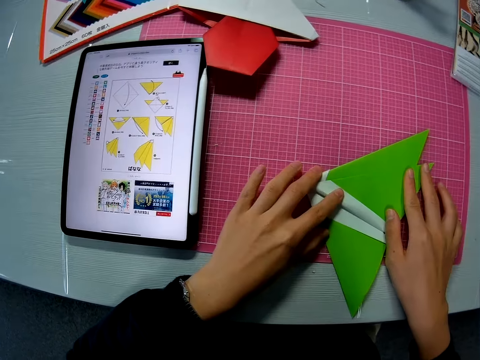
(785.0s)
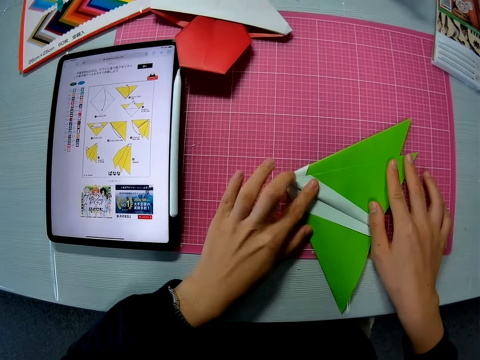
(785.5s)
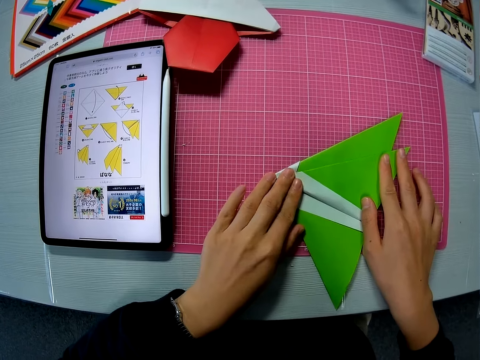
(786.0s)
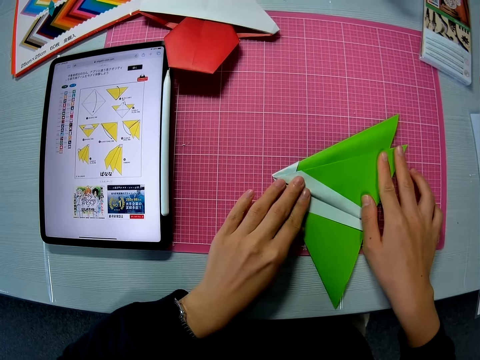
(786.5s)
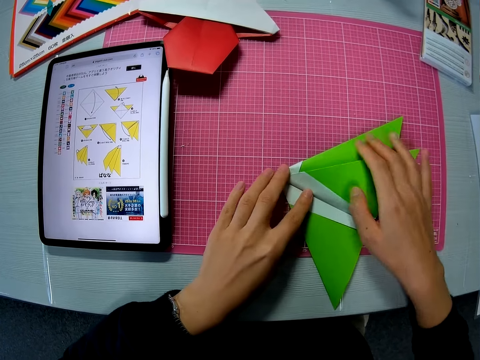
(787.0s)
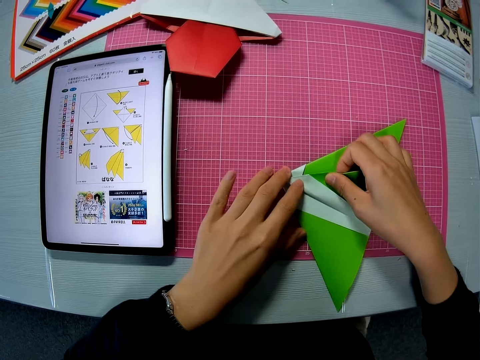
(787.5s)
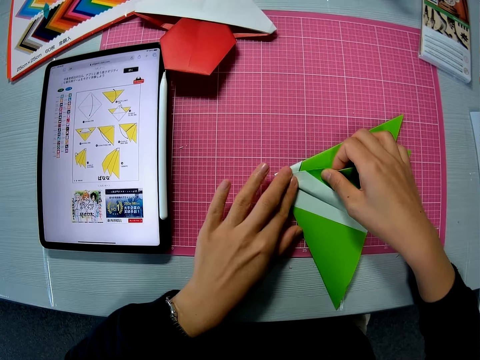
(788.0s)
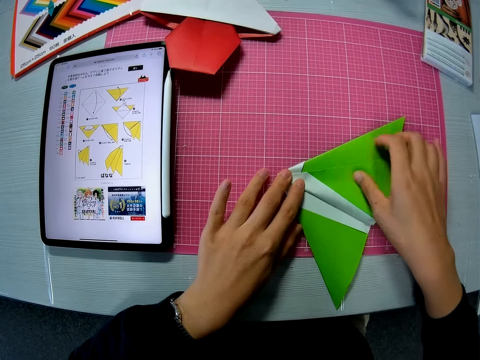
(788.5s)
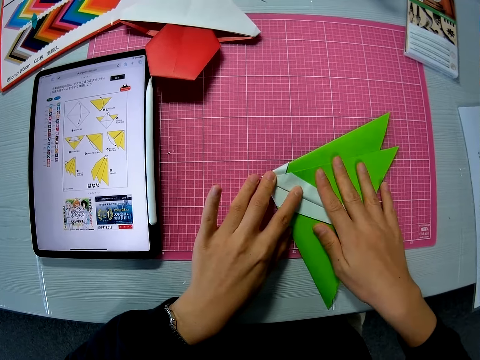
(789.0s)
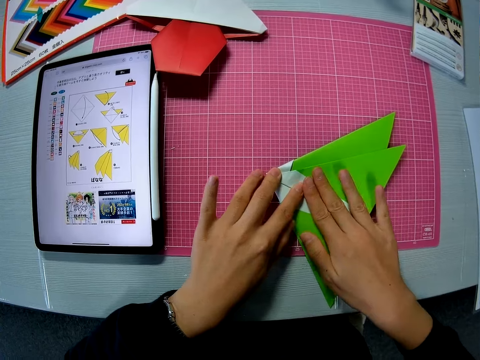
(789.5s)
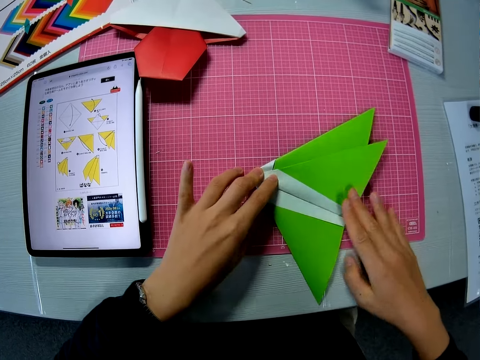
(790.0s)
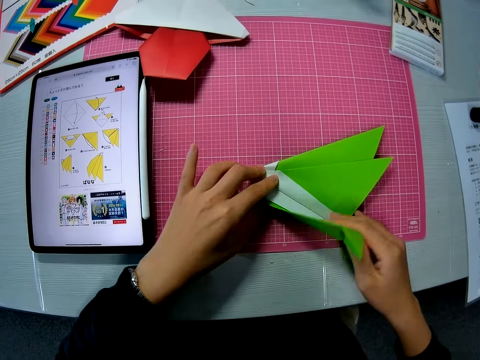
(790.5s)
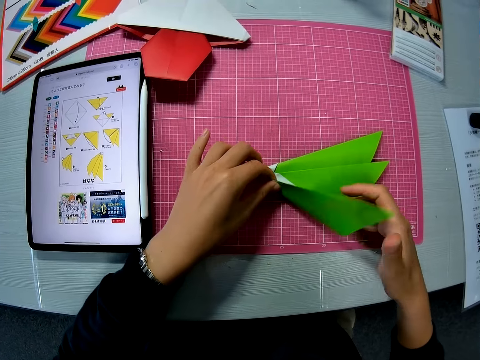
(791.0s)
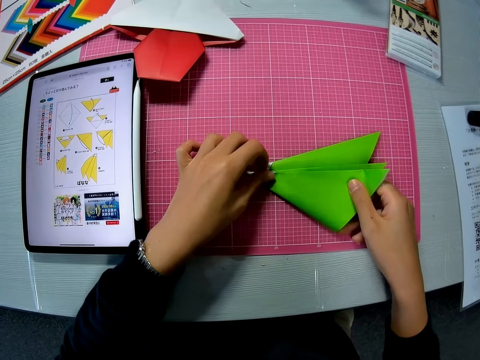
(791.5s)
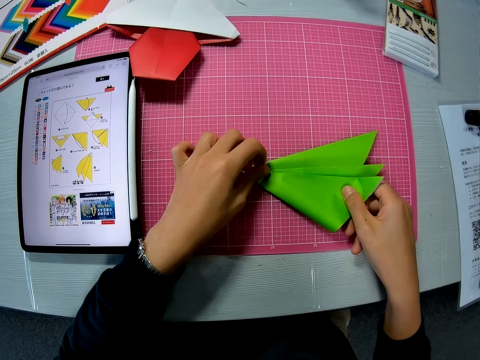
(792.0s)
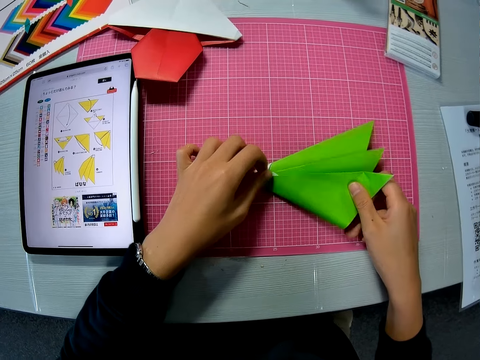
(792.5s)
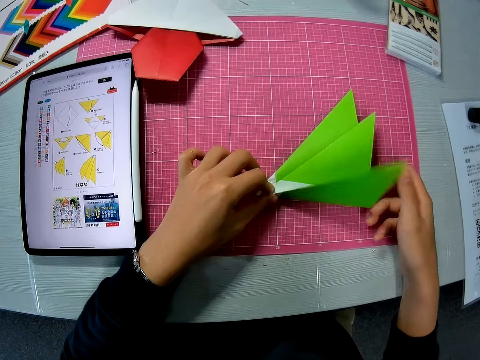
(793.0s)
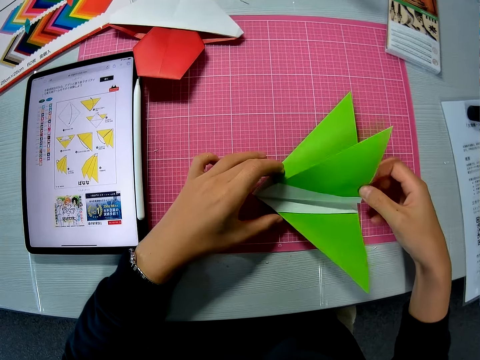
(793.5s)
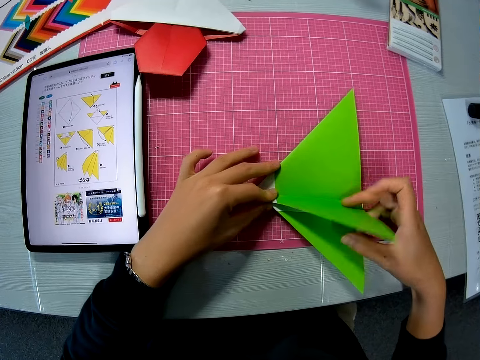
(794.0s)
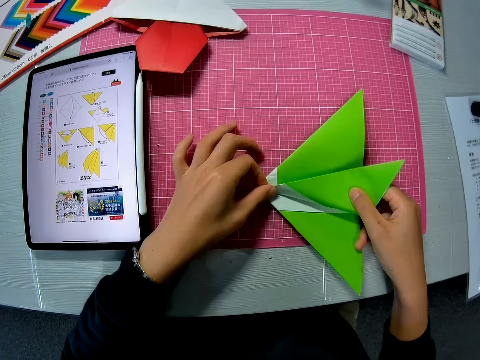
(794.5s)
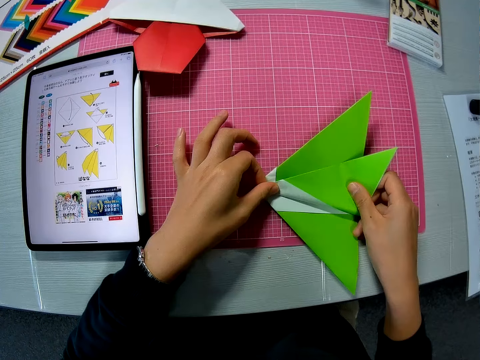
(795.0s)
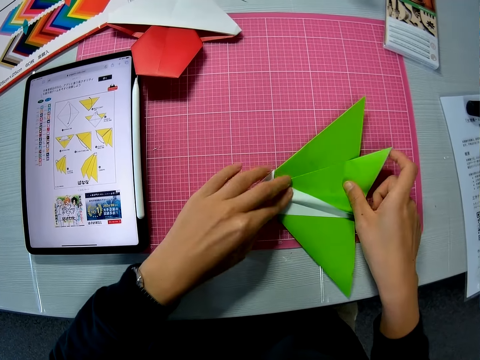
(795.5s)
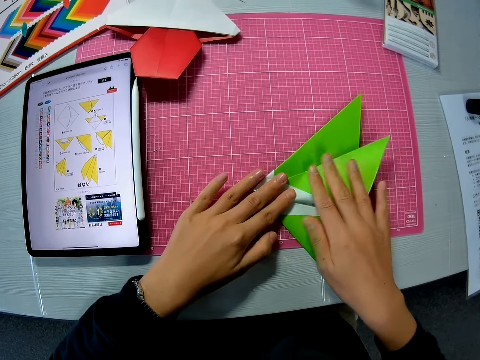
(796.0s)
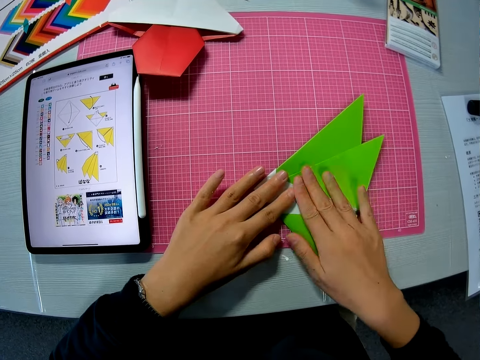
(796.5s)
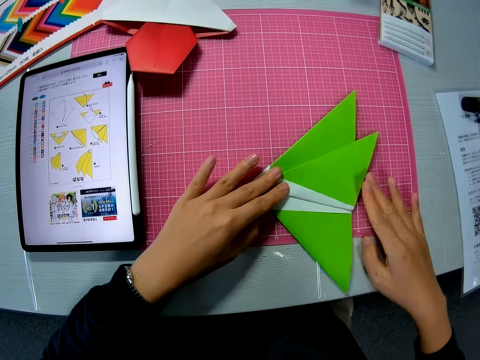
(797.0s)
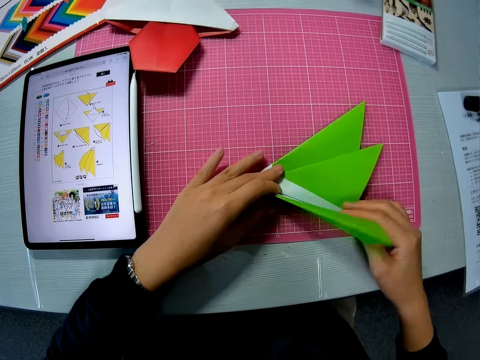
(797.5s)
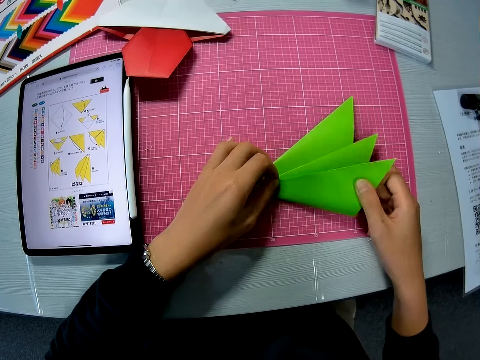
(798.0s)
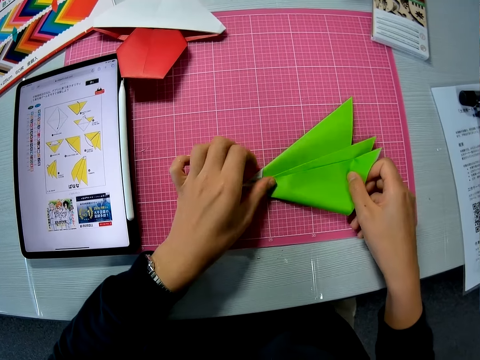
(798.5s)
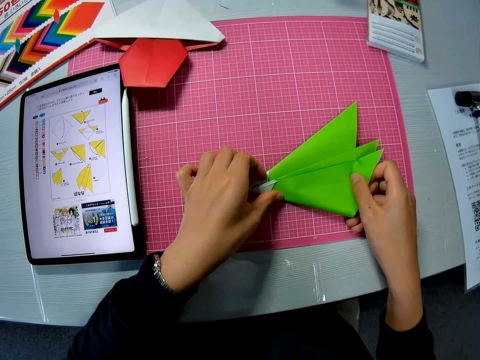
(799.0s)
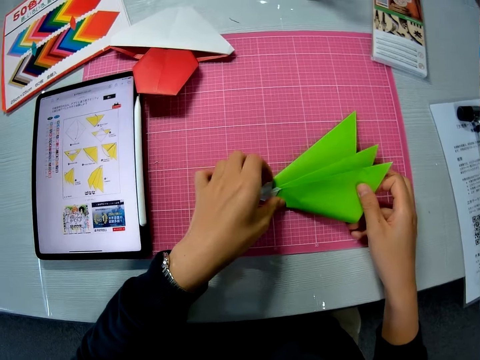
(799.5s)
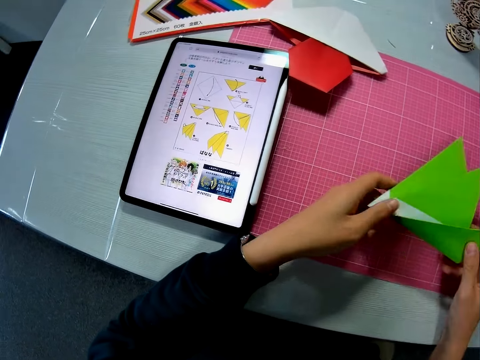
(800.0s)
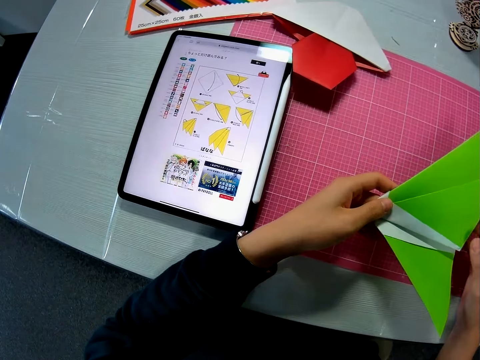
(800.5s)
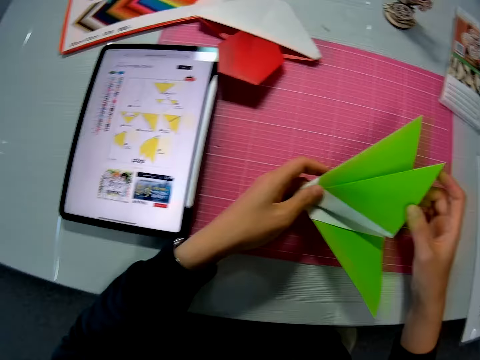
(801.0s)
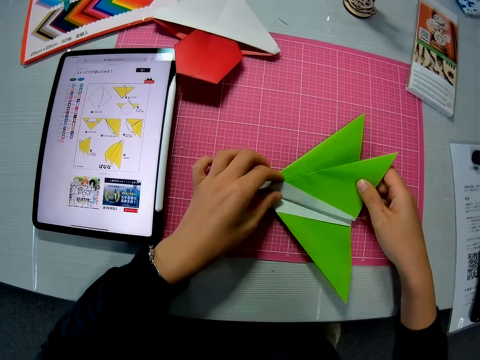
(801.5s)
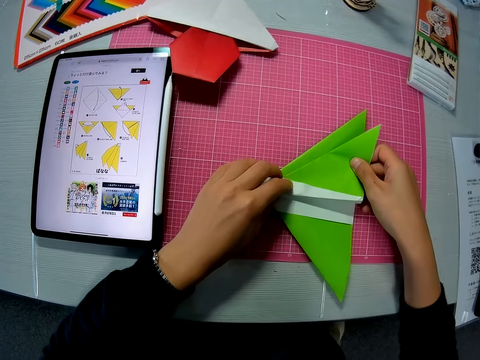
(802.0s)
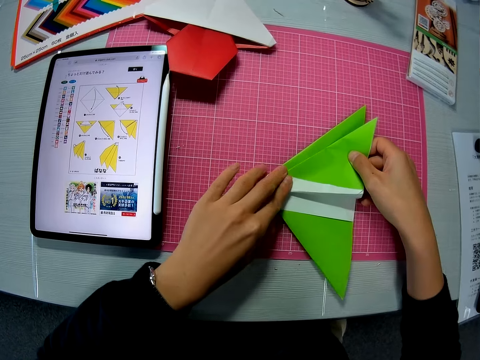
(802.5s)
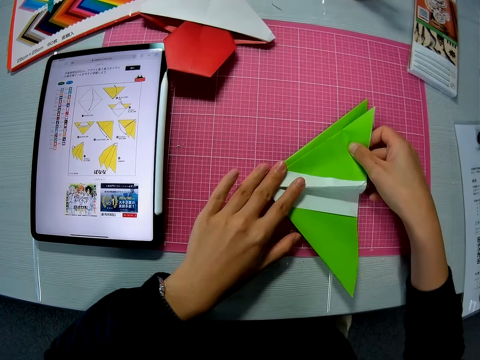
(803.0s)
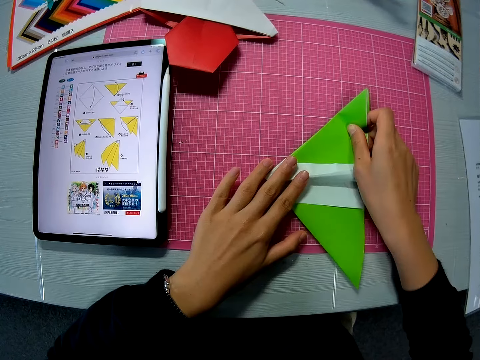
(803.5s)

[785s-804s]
The camera wearer aligns the paper with fingers. They fold the paper. They hold the paper. They fold the paper. They align the paper with fingers. They fold the paper. They unfold the paper.

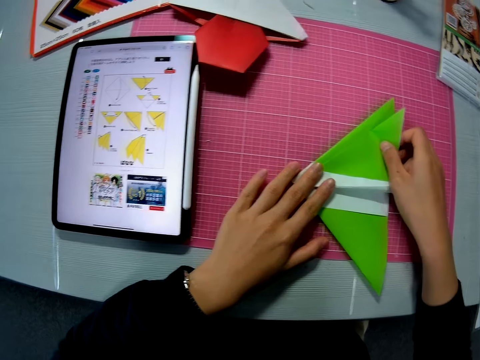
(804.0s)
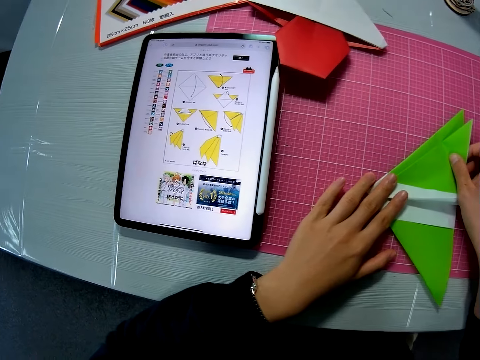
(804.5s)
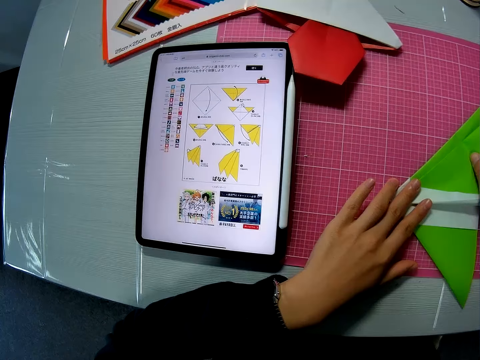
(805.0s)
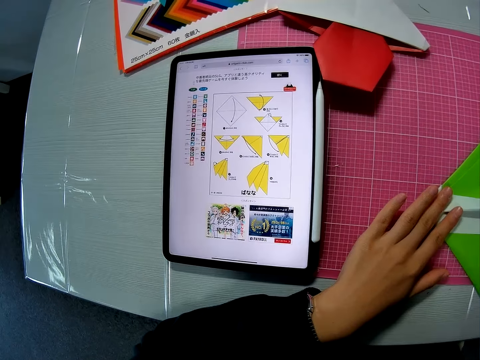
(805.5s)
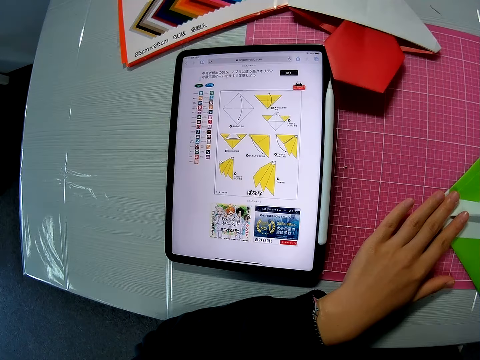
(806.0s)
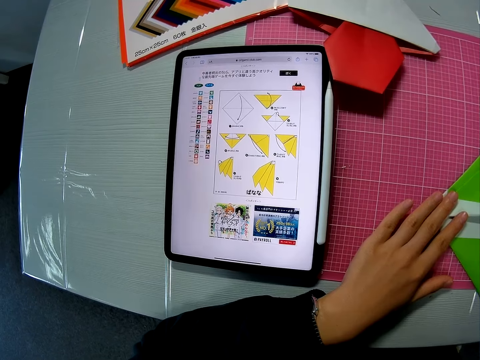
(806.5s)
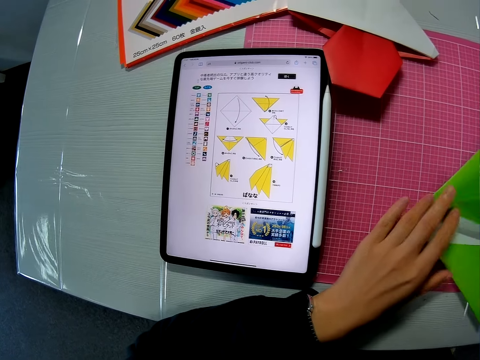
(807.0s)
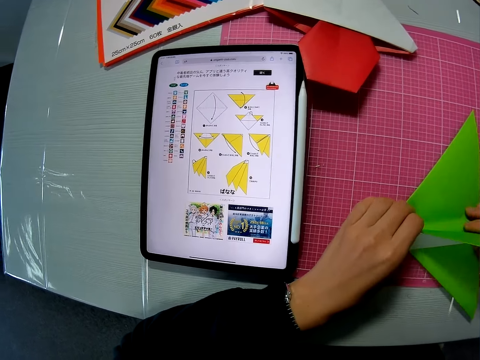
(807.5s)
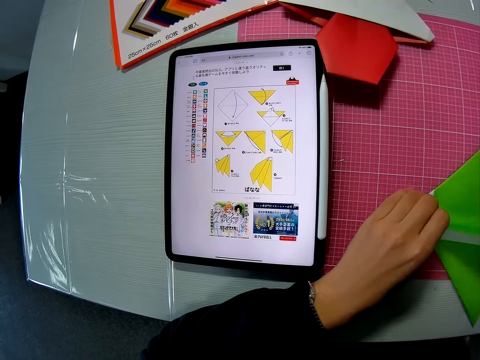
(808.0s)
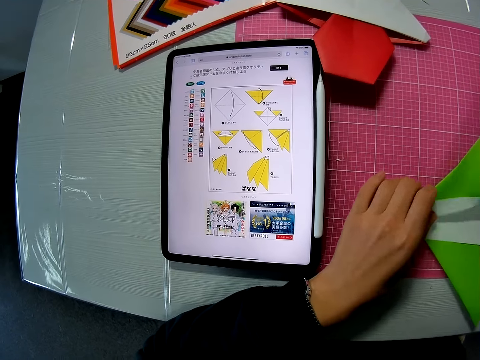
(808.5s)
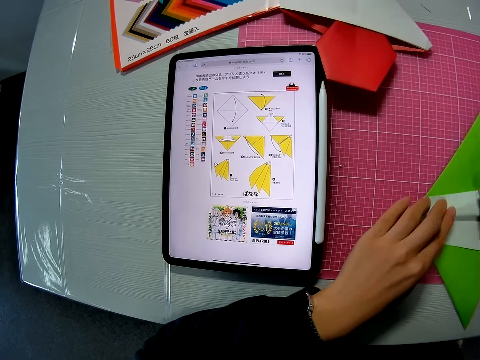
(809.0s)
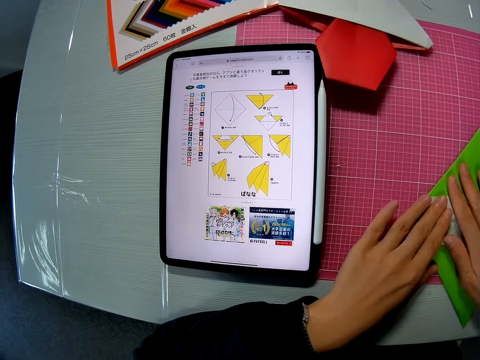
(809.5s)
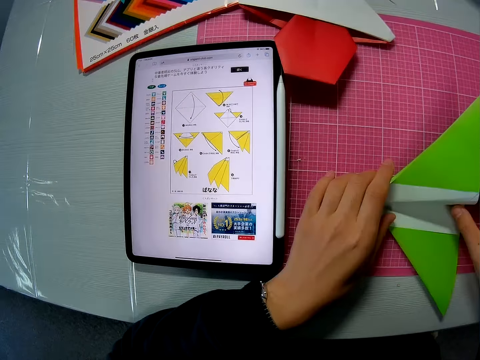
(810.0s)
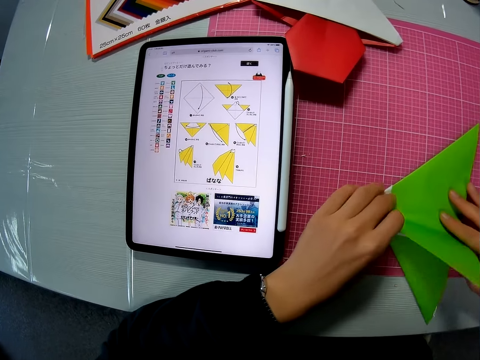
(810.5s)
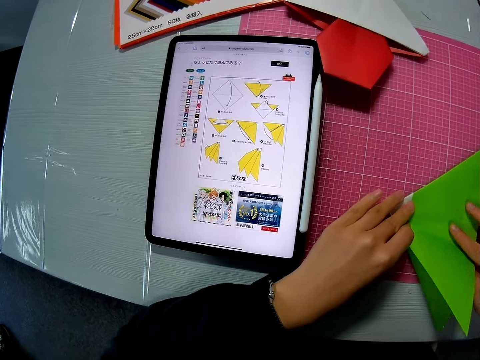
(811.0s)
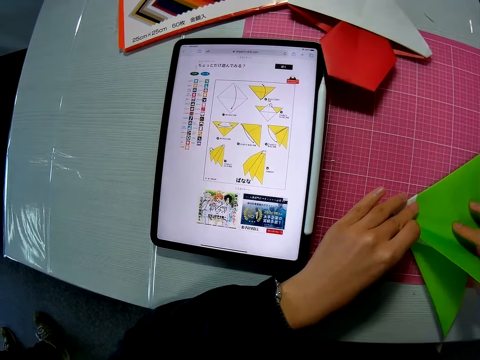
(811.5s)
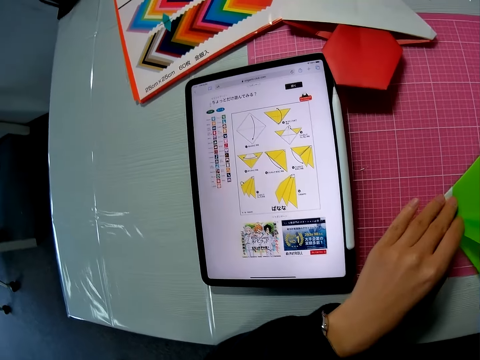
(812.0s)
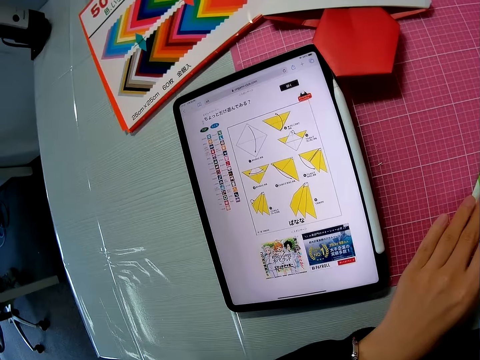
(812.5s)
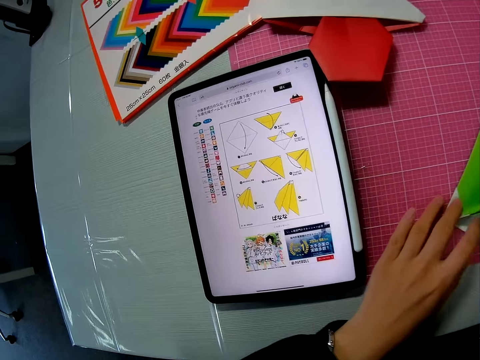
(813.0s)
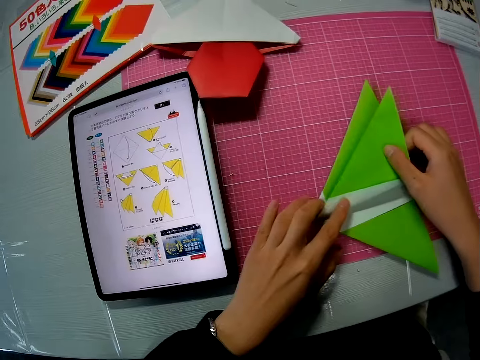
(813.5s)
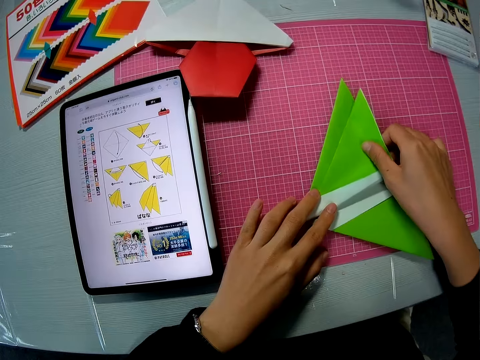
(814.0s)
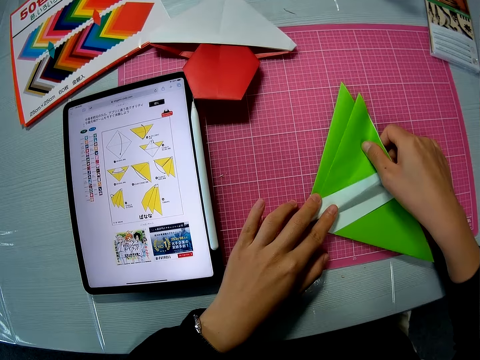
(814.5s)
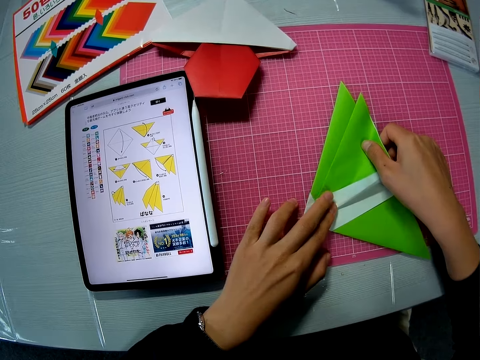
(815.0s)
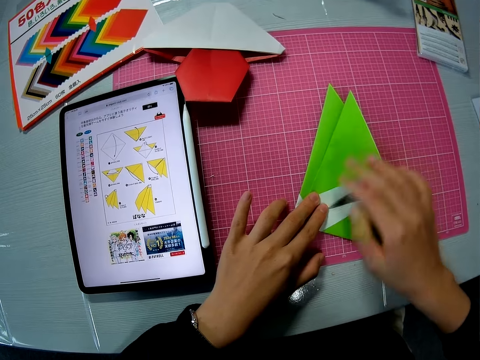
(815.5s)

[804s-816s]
The camera wearer folds the paper. They unfold the paper. They fold the paper.
